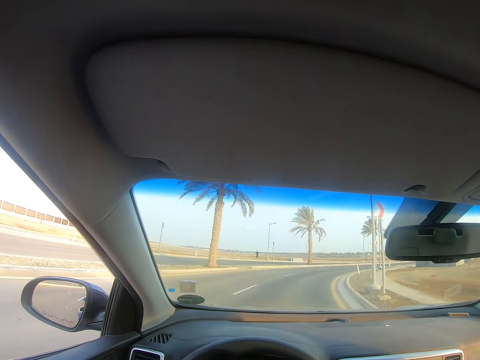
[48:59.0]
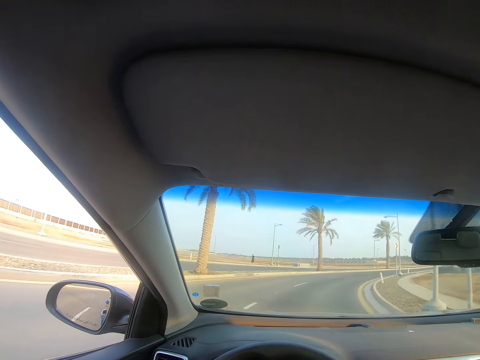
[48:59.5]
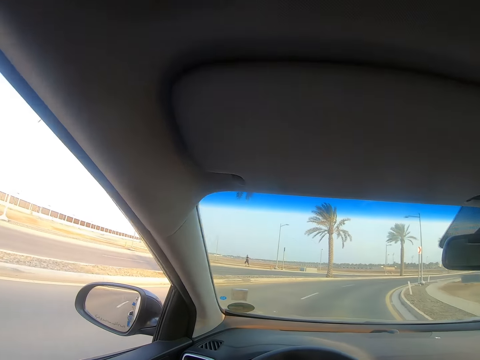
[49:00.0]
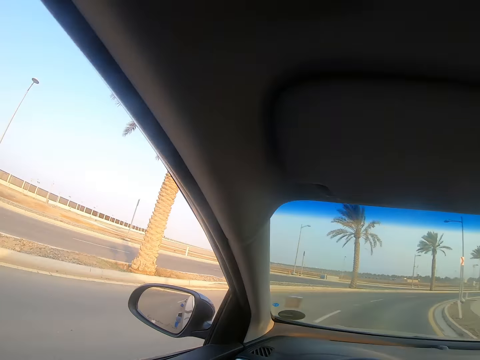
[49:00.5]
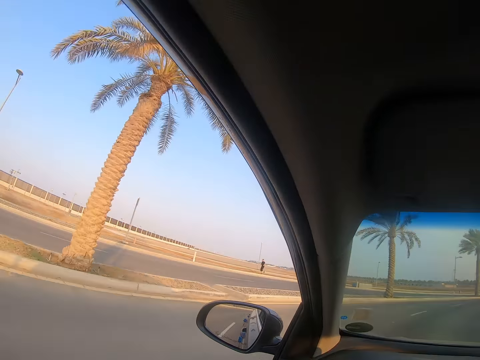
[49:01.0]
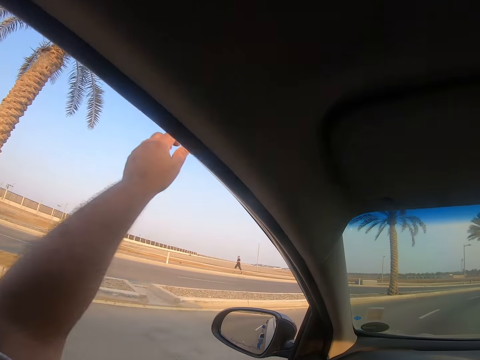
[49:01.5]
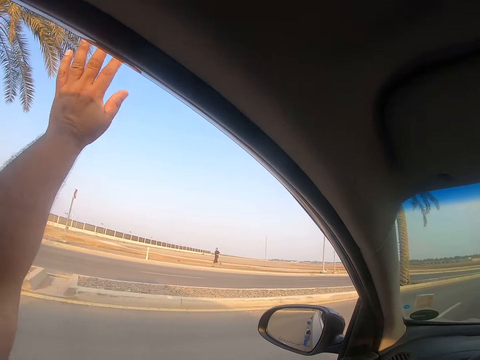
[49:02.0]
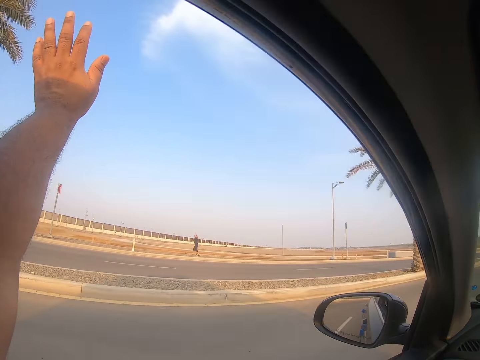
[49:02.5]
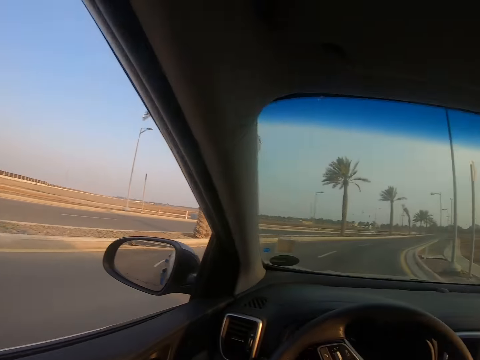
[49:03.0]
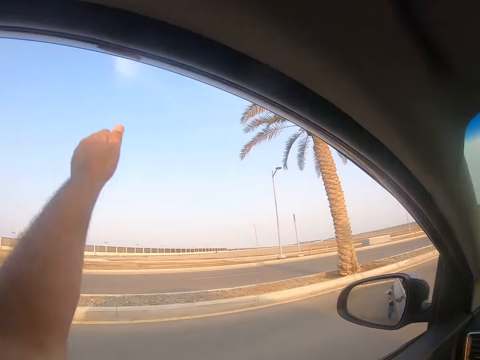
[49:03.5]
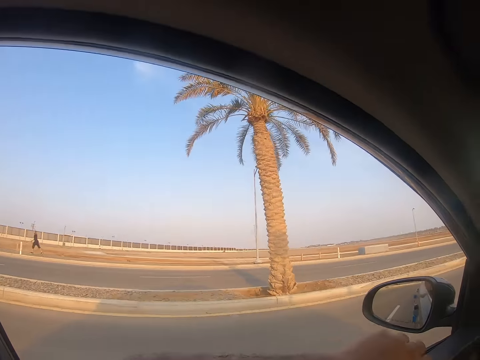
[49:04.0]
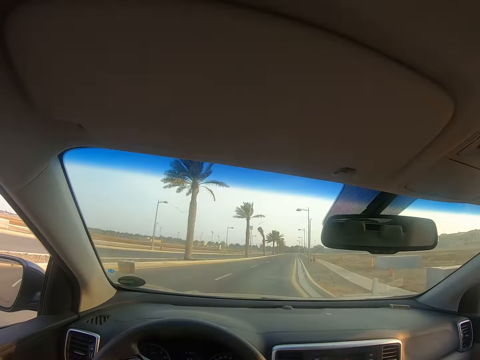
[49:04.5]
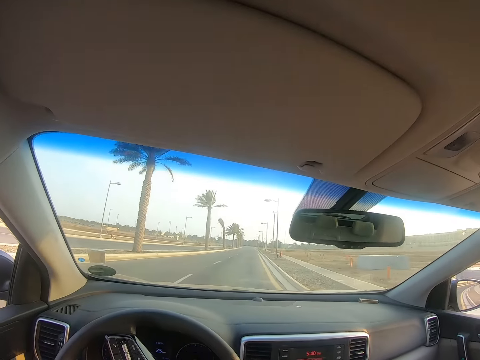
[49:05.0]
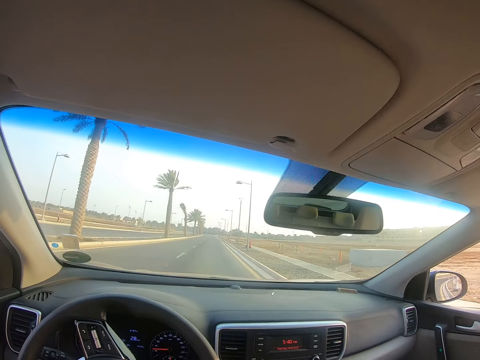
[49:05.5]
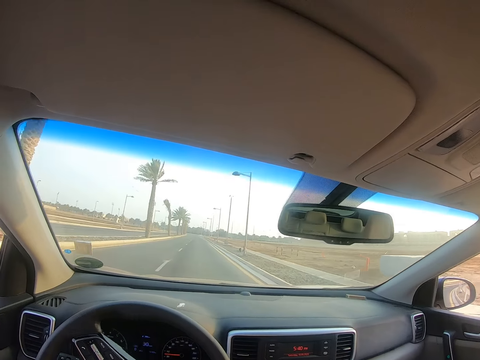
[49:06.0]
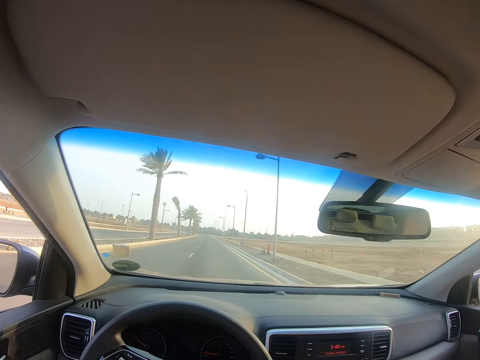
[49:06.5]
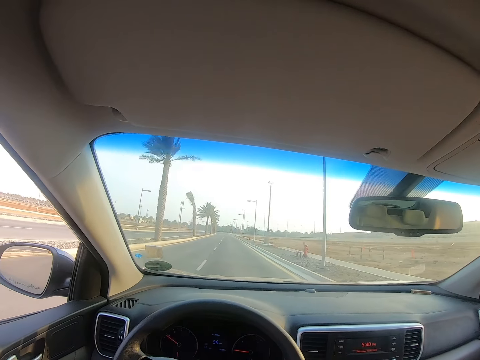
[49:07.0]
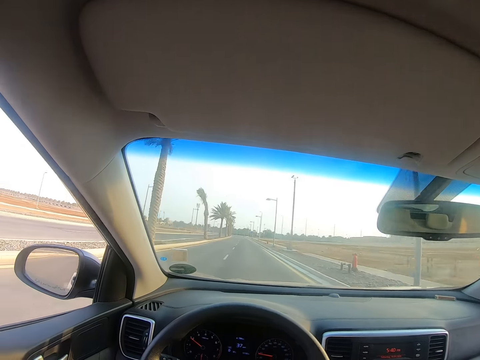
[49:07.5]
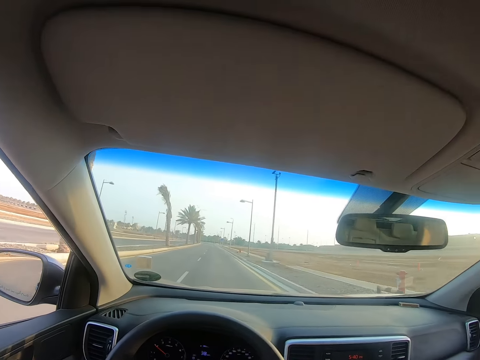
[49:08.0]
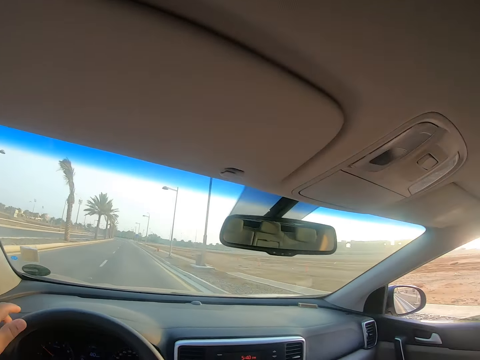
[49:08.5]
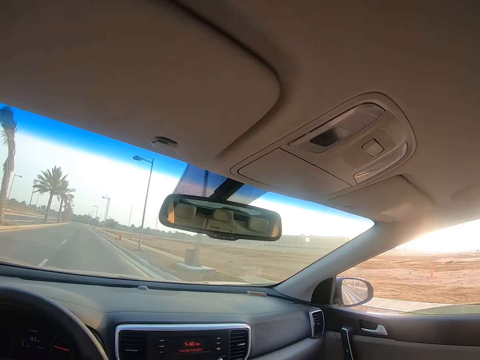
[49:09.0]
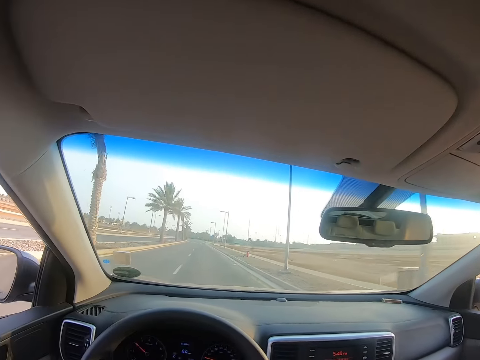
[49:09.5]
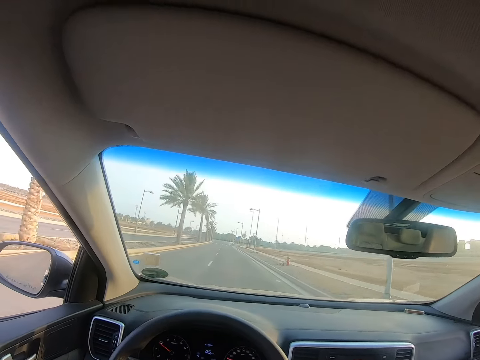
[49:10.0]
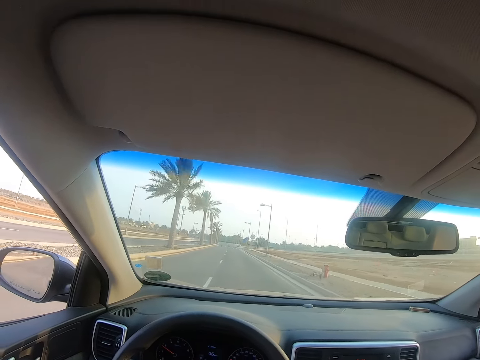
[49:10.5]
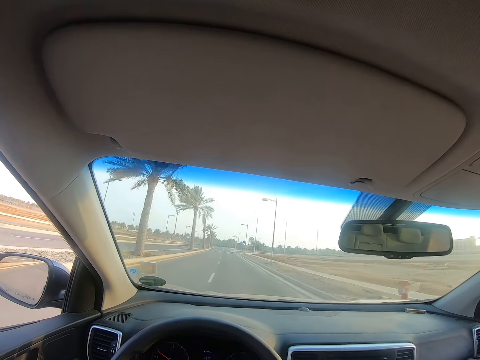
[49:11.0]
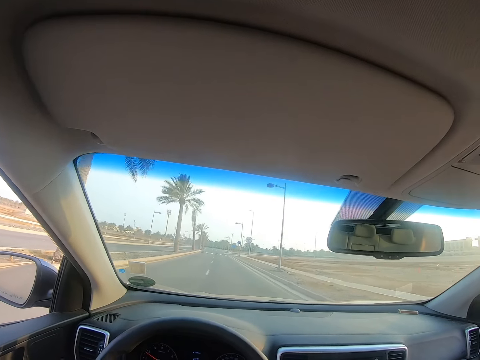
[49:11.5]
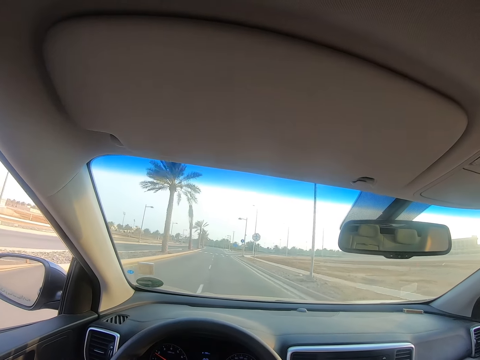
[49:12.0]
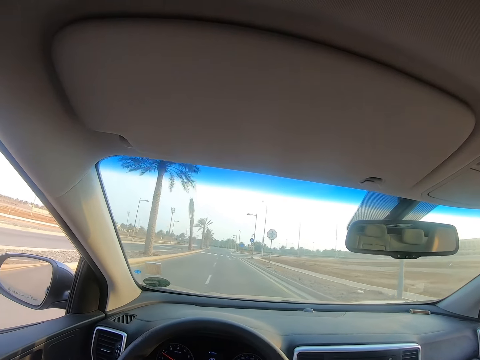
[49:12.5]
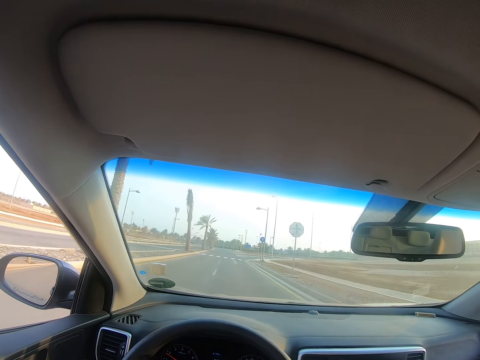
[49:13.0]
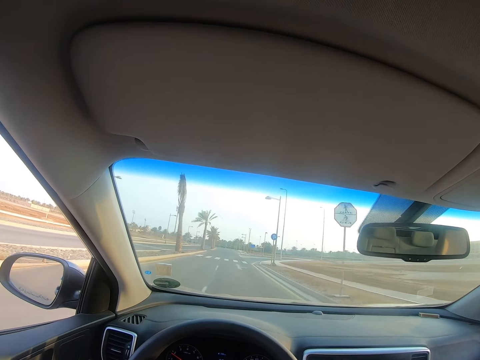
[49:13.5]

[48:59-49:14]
The camera wearer waves to a man. They lift the hand and drop the left hand back to the vehicle. They turn the steering wheel. They move the left hand.

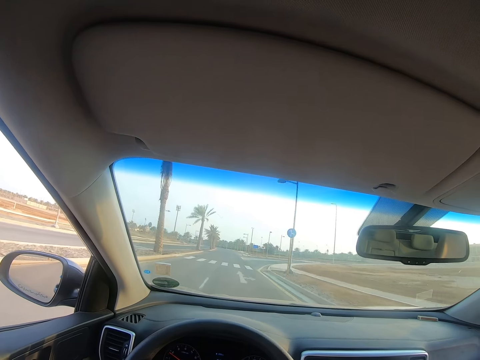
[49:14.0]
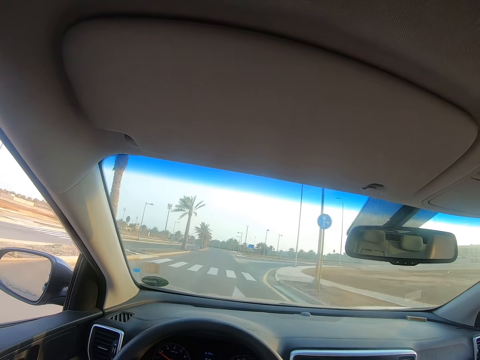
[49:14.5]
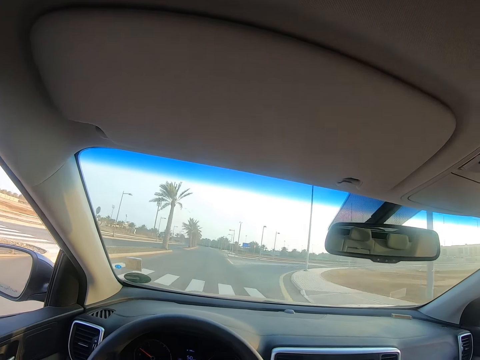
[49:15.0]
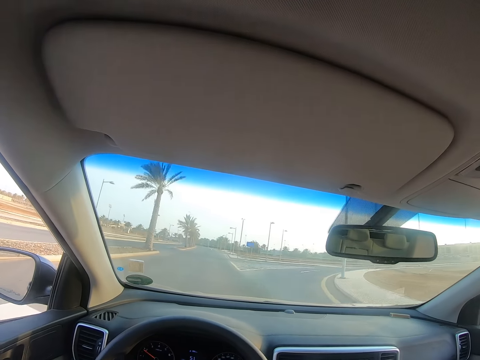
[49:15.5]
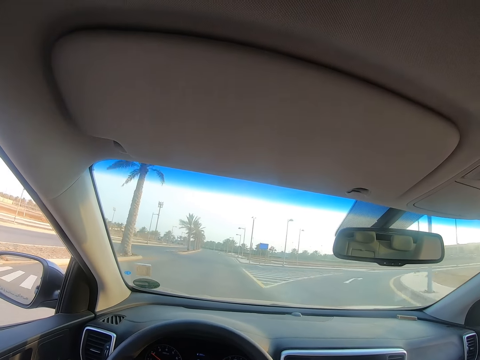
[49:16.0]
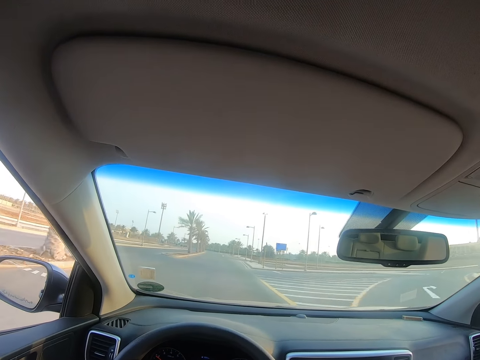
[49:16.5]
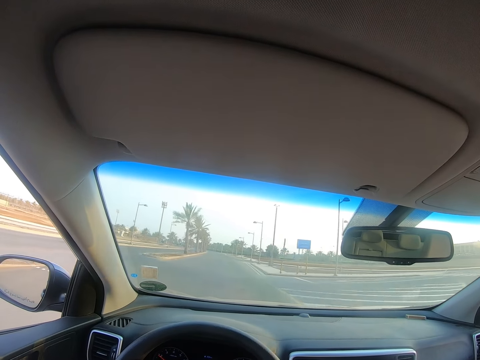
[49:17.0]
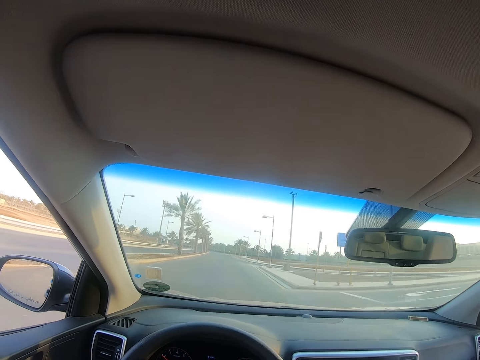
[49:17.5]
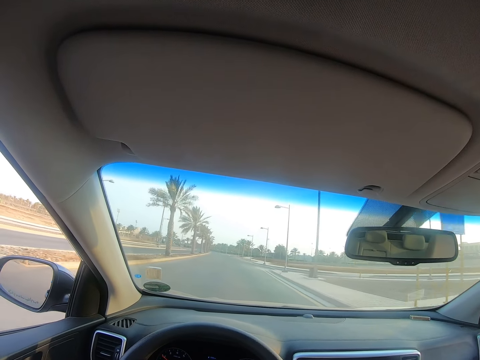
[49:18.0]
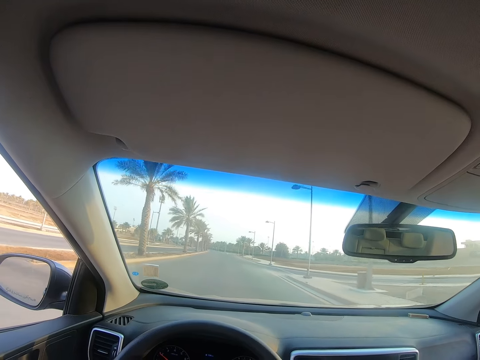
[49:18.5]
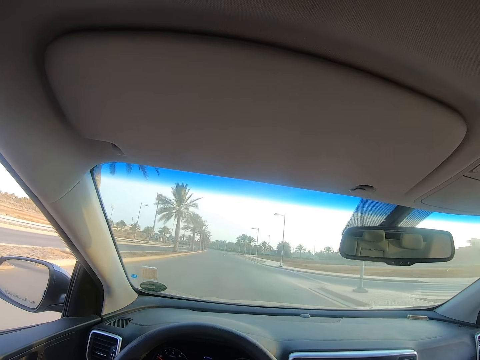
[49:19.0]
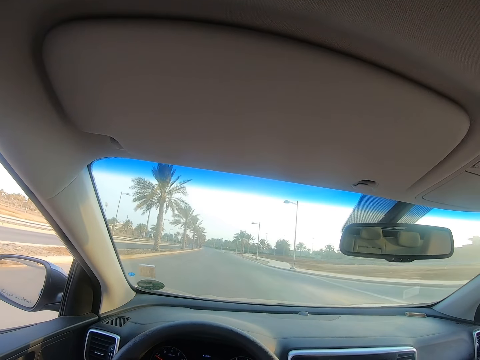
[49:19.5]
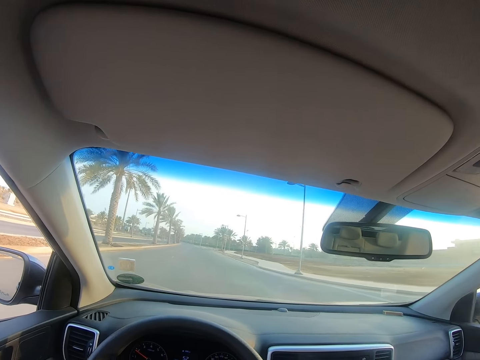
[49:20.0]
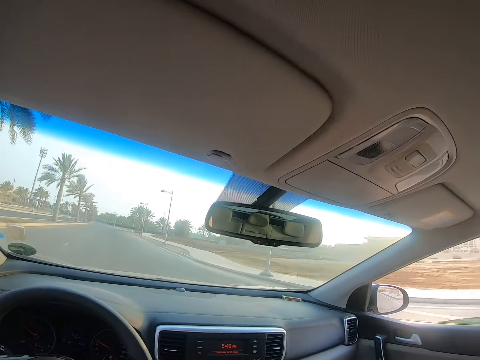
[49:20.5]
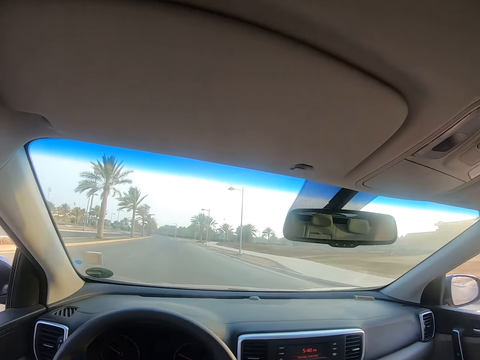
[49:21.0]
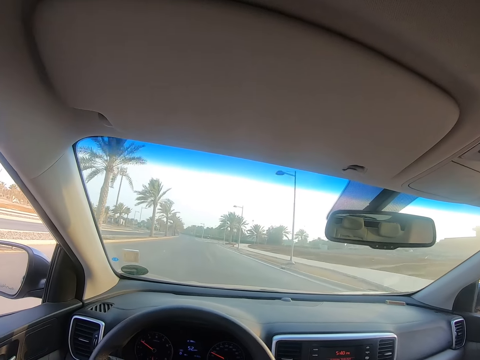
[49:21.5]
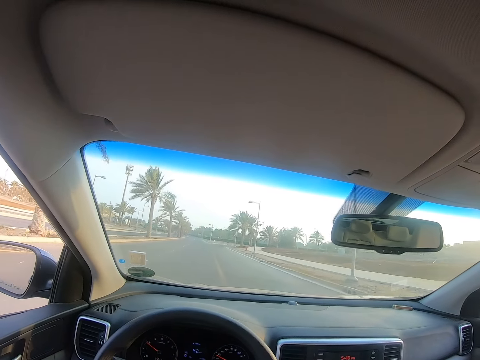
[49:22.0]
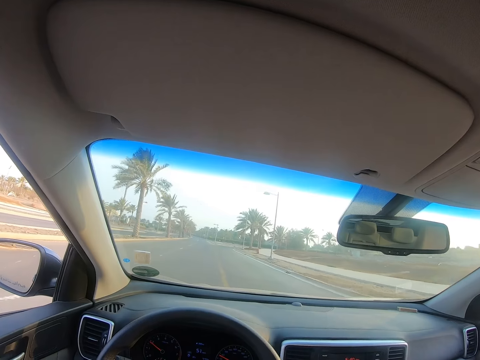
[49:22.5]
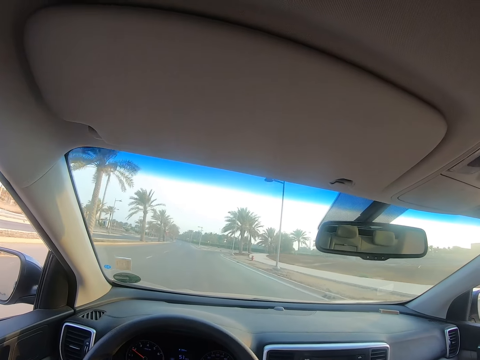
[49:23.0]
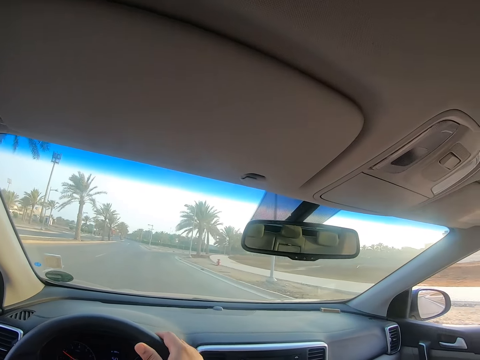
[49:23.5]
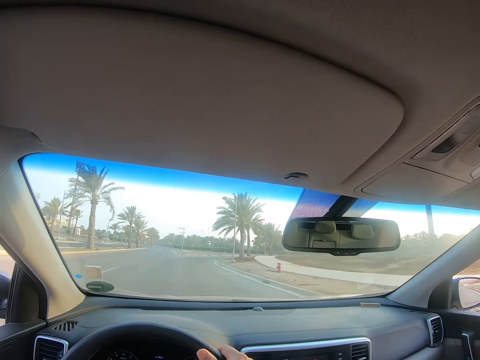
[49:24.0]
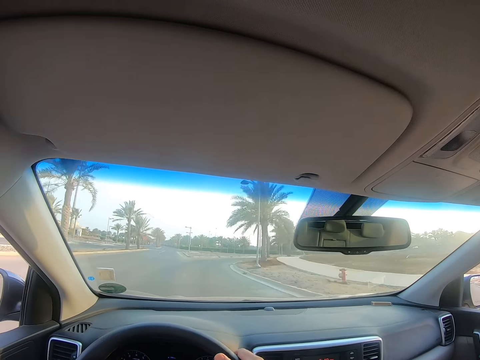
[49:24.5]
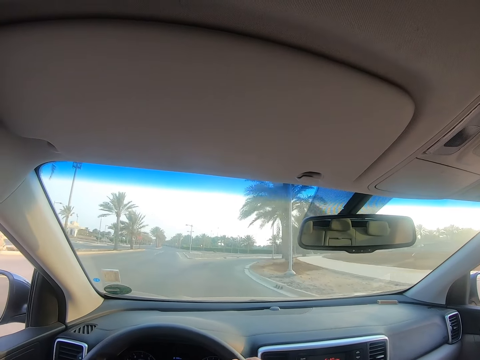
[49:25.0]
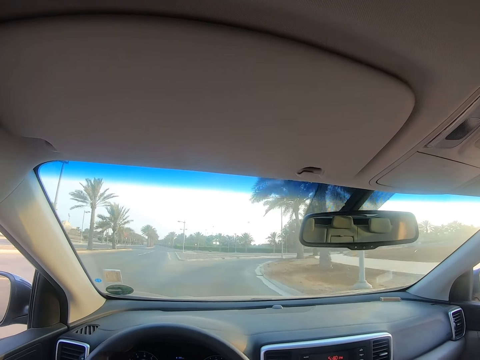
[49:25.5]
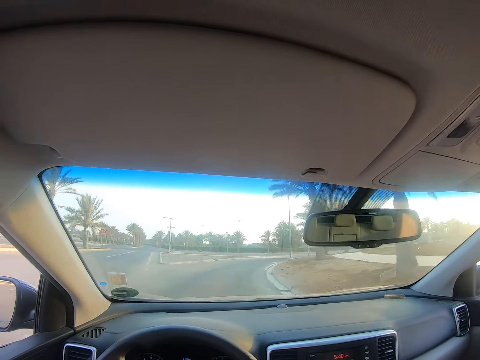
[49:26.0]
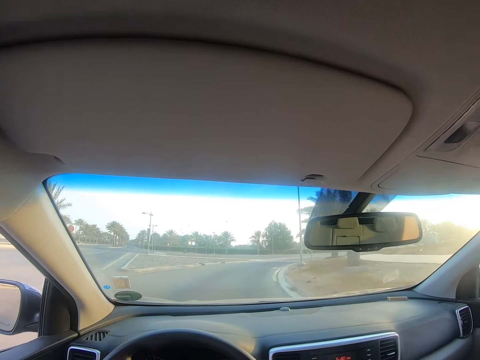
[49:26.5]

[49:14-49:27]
The camera wearer holds the steering wheel with the right hand.
